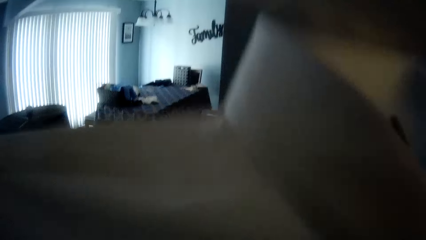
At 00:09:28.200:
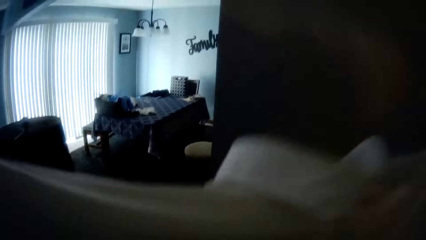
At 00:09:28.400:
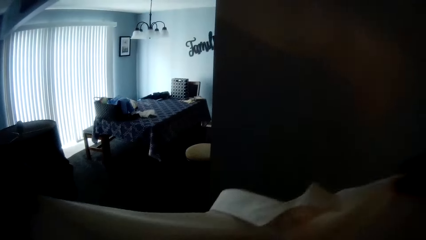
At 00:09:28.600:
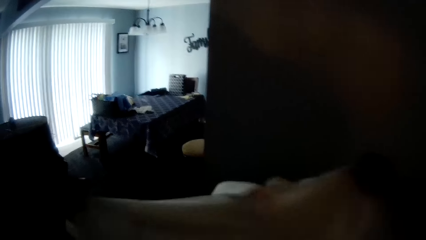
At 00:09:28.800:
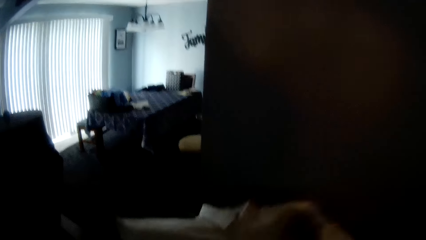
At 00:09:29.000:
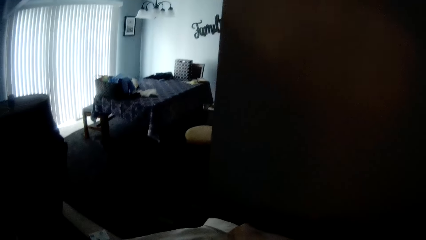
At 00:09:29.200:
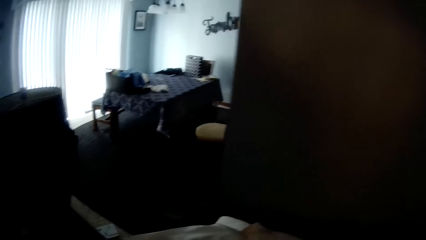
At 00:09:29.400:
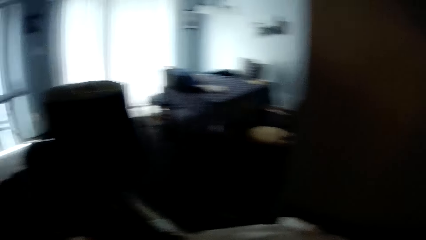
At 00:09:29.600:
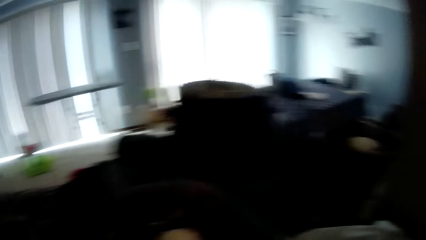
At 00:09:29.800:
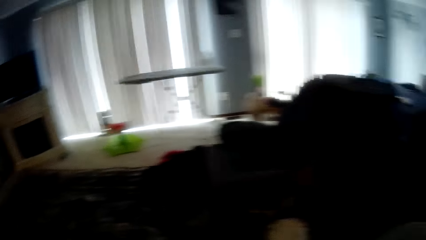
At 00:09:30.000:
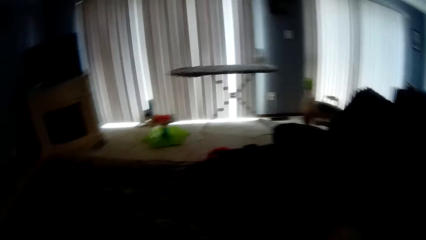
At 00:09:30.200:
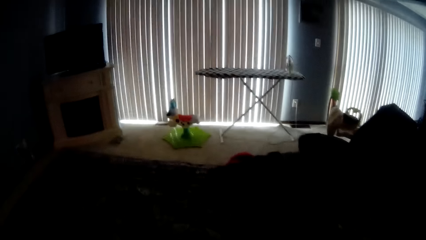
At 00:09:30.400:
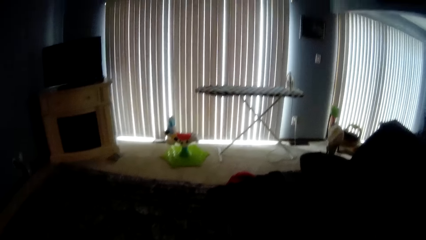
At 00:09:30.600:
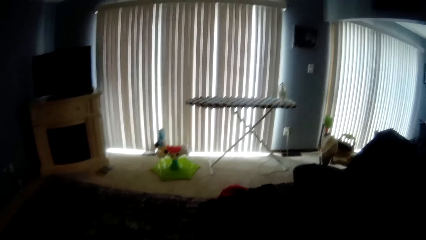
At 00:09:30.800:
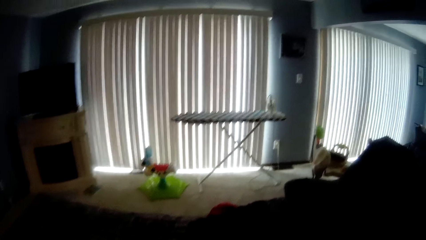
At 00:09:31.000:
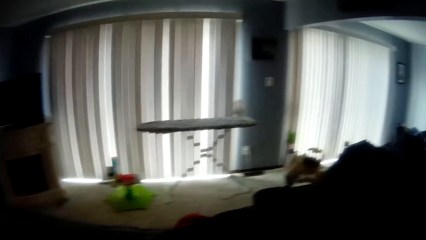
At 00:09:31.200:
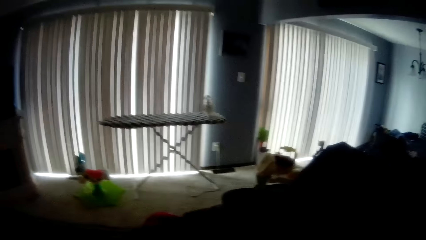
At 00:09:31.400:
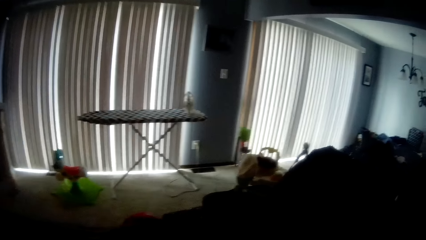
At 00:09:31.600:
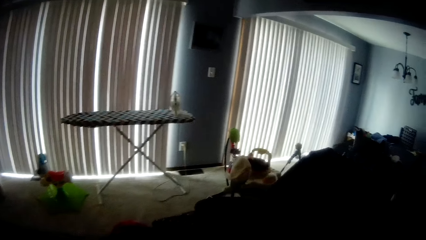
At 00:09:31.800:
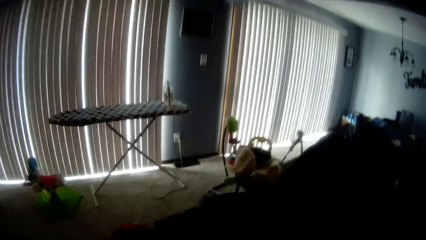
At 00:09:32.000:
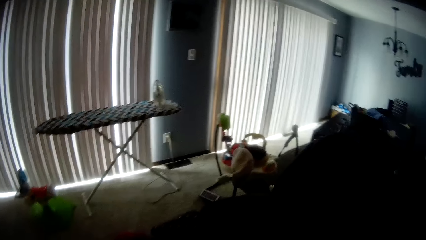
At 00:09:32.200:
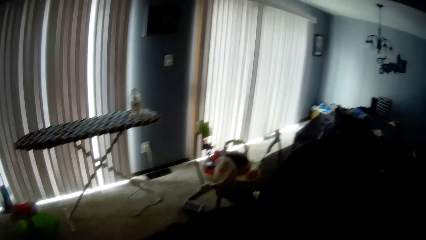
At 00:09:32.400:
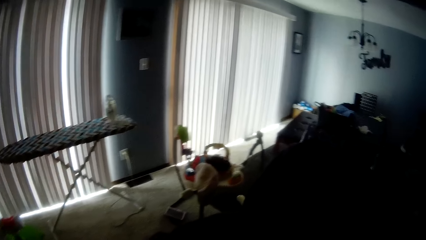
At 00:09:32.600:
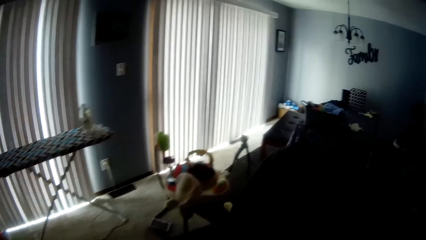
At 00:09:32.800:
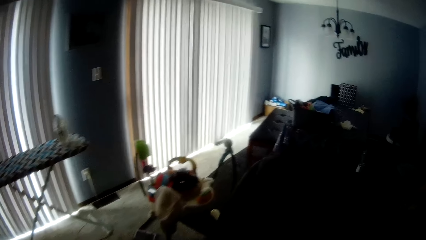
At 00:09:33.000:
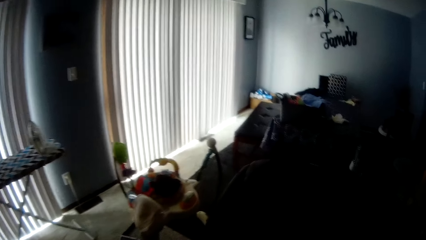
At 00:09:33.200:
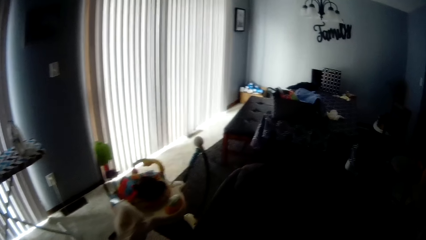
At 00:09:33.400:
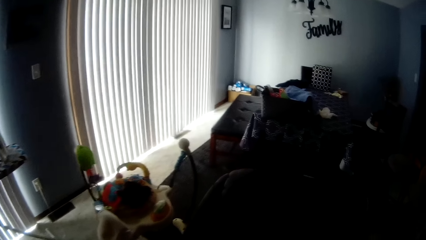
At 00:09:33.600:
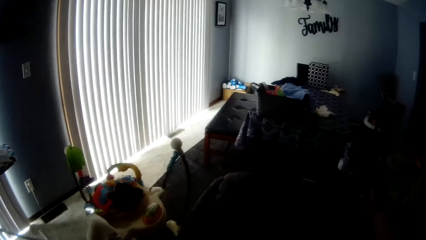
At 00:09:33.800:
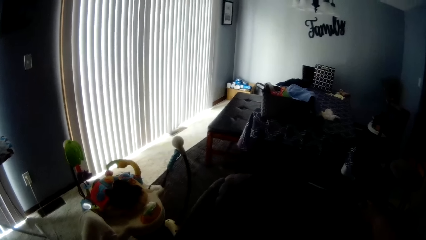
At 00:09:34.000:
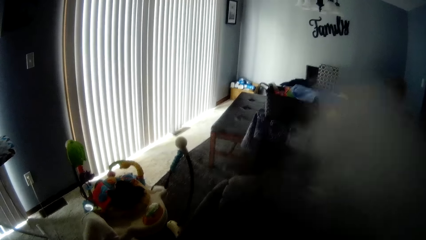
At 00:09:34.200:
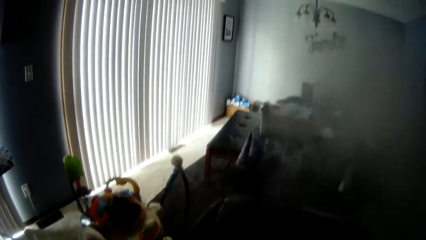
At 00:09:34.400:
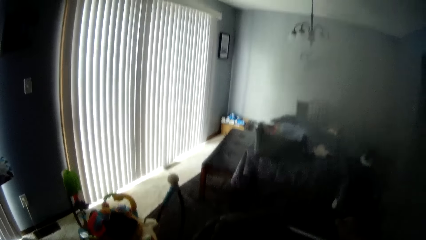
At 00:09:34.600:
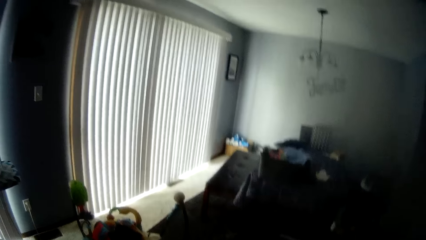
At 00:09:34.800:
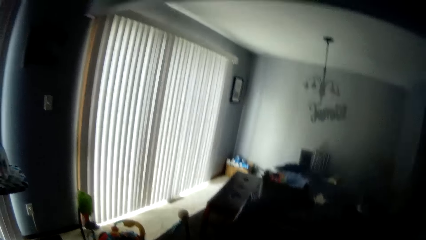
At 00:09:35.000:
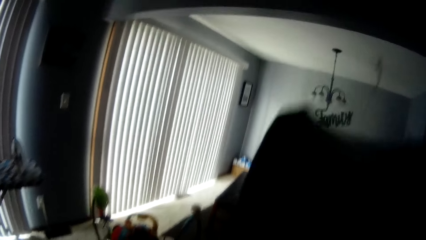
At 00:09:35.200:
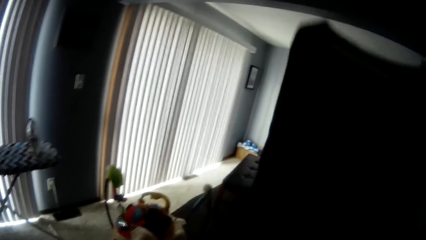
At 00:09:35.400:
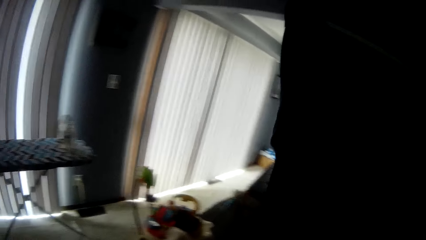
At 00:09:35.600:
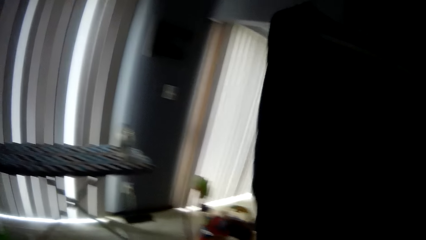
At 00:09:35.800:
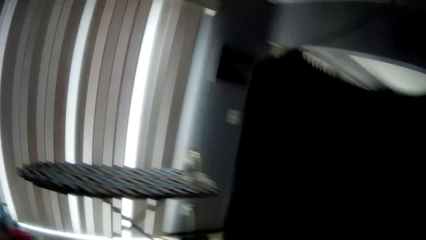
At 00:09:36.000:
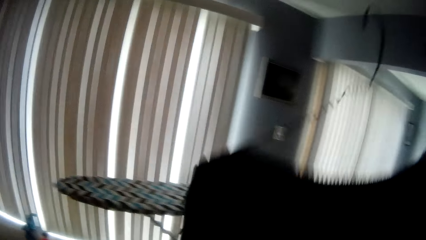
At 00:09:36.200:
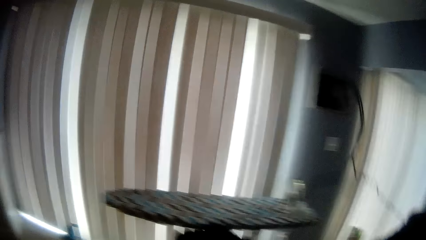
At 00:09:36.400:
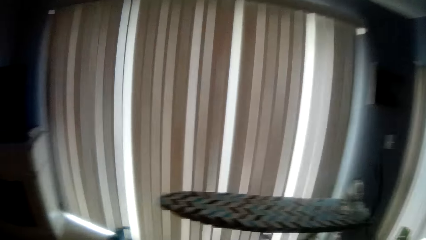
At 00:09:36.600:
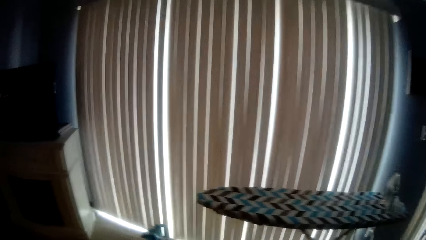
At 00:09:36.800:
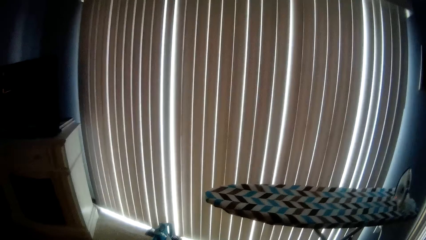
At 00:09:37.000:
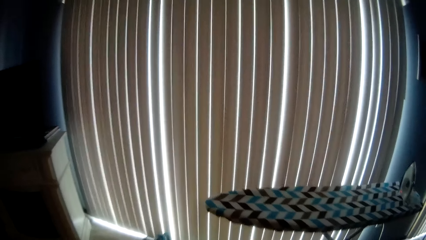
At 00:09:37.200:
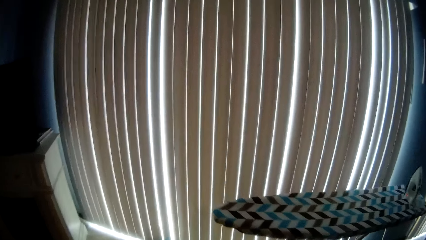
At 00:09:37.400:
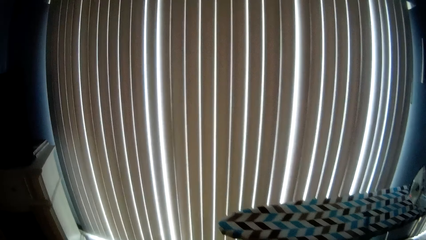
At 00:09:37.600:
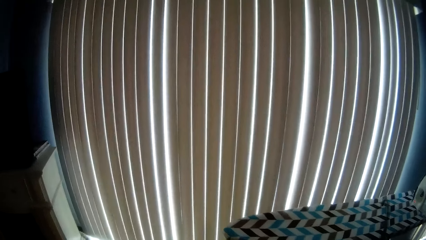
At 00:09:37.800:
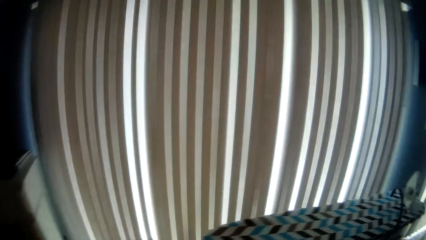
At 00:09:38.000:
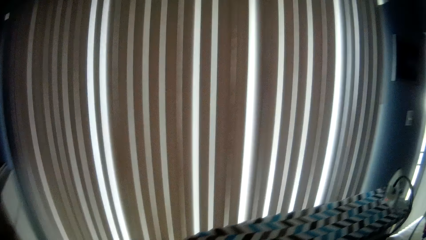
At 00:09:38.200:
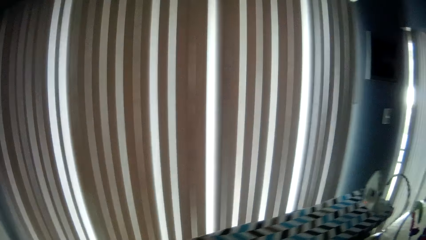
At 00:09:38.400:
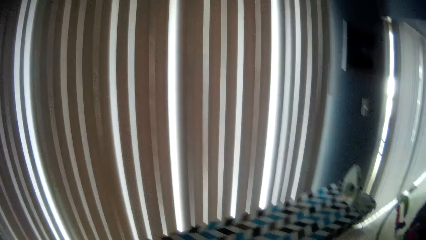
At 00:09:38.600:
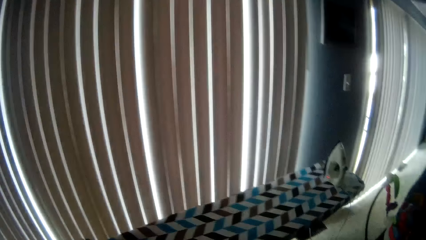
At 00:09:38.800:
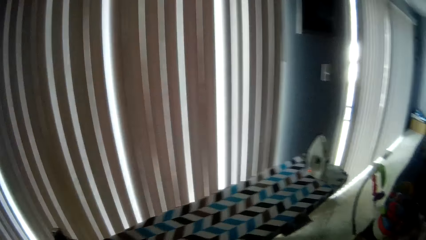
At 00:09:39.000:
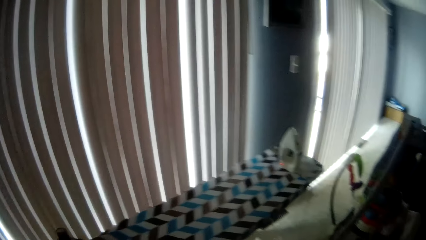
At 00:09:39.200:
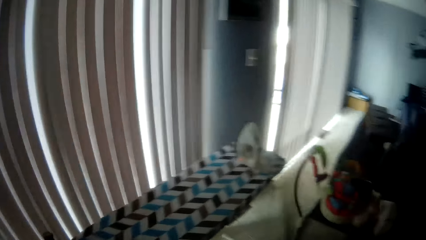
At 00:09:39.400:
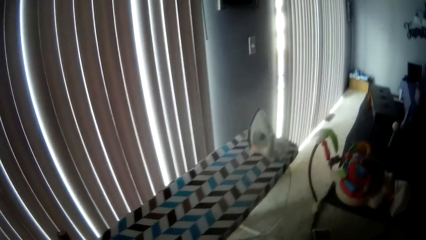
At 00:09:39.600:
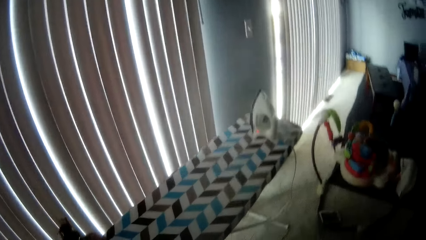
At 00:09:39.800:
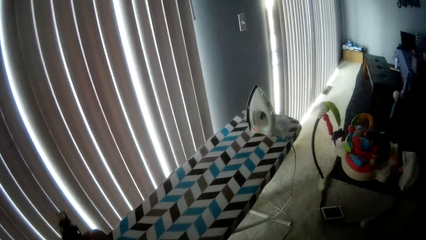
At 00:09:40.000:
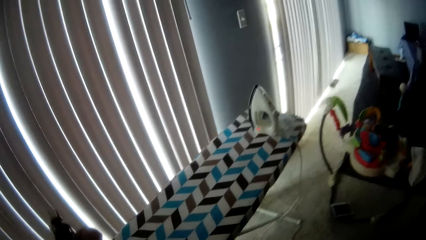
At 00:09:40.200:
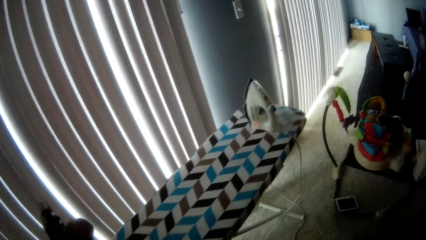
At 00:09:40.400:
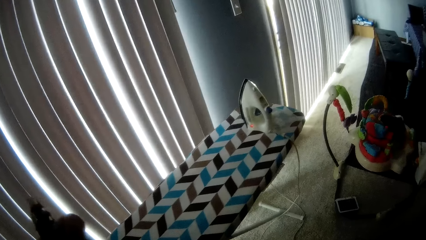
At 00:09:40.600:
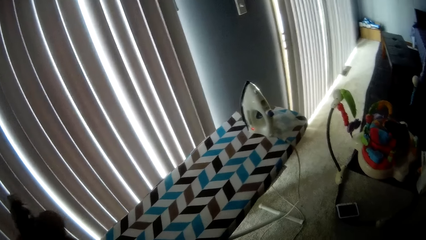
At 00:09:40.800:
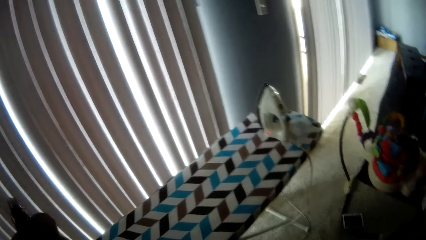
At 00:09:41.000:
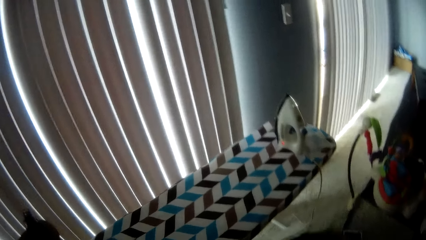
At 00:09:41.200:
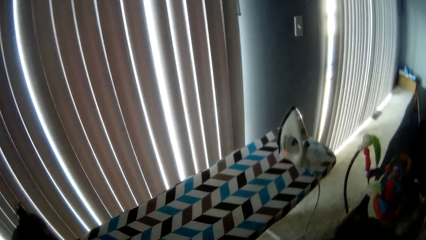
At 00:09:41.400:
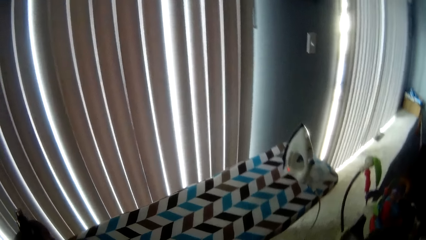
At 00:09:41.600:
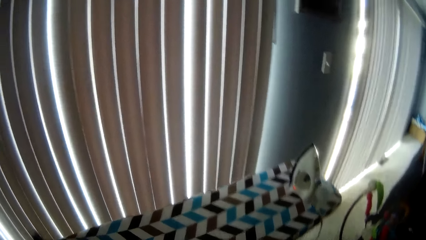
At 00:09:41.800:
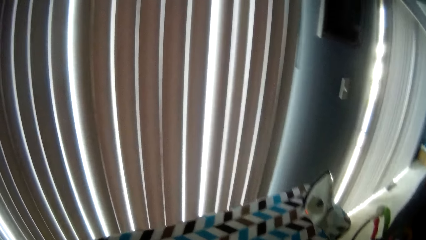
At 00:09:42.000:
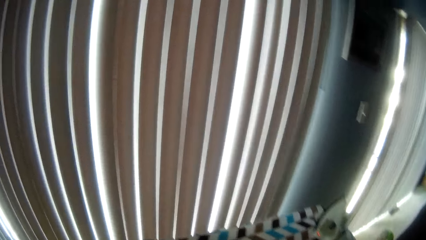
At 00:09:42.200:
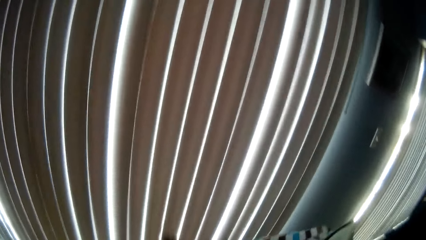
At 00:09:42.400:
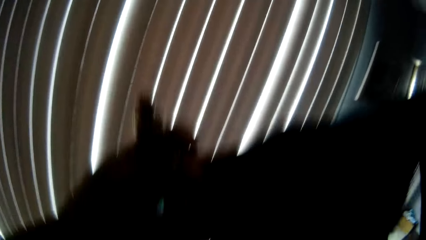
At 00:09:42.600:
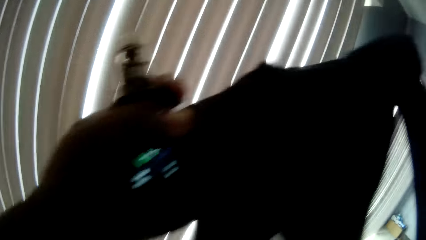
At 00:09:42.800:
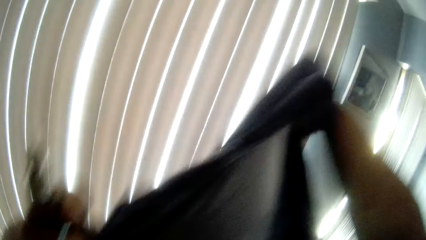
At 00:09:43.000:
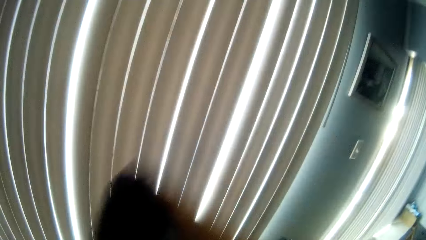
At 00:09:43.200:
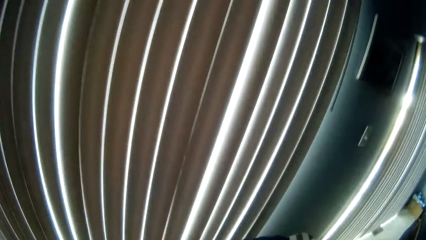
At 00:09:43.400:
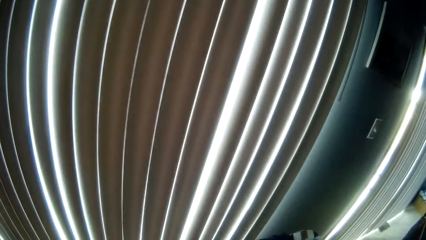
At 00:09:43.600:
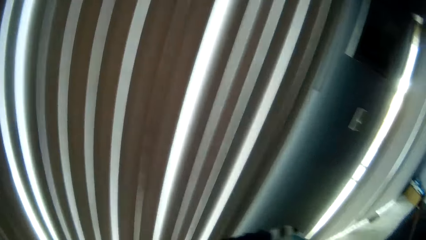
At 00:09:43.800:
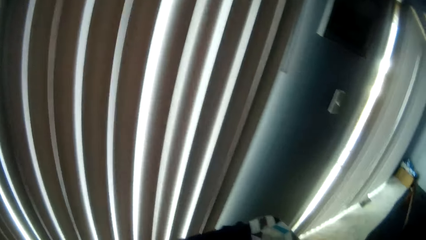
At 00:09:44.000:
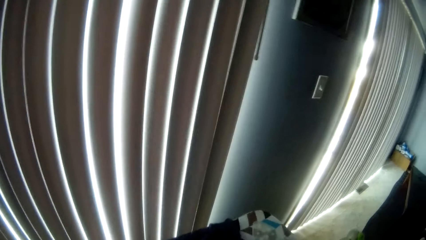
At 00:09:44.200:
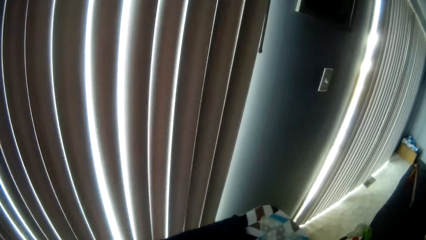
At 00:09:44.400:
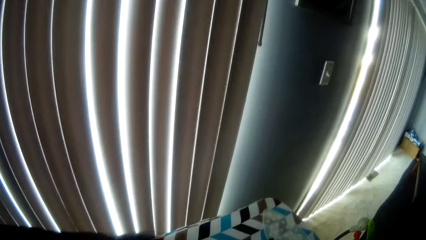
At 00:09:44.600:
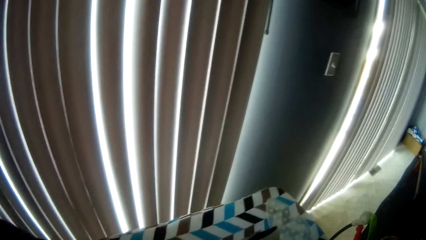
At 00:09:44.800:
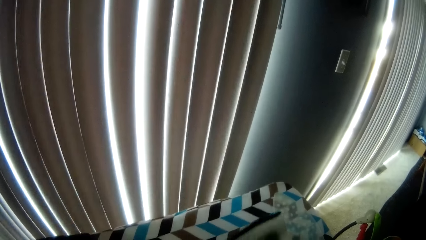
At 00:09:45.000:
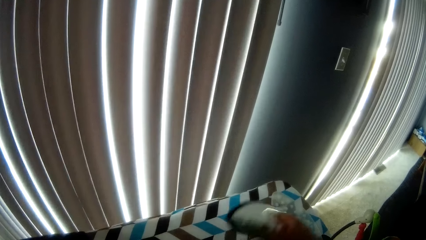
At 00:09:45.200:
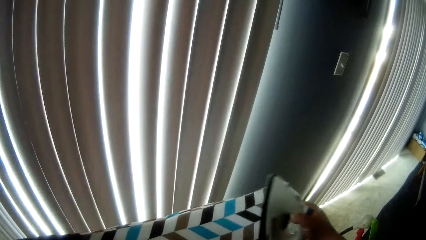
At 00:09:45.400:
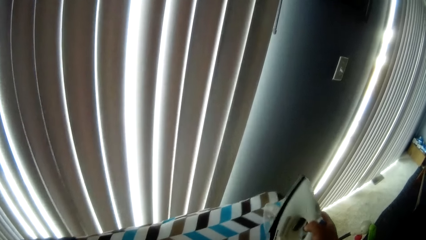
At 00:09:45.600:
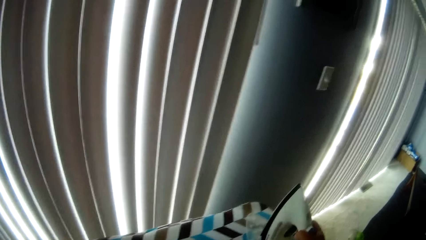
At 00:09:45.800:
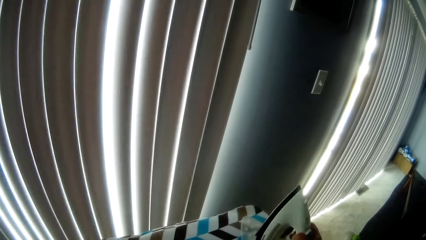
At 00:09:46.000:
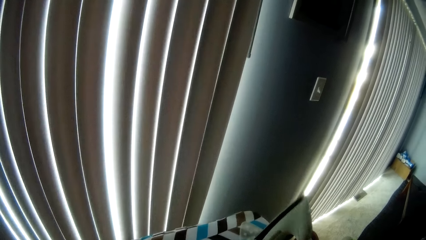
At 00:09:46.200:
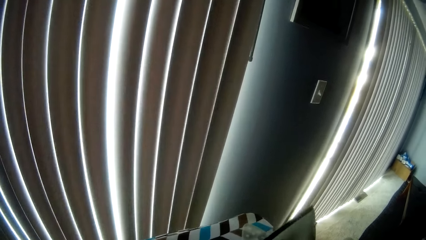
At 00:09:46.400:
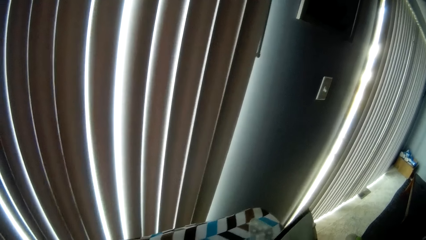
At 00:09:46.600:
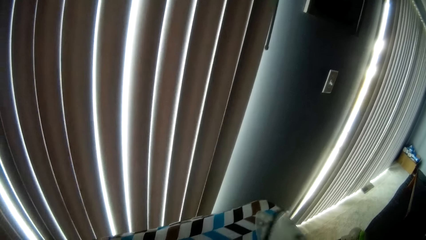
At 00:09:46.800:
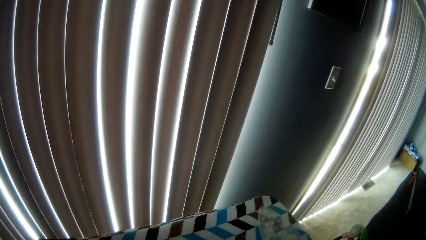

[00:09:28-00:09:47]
The camera wearer places the white shirt on the chair with his hands. He holds the shirt. He moves around the room. He holds a top in his right hand. He picks up a cloth. He moves around the room. He removes the cloth from the hanger. He places the top on the ironing board with his hands. He raises the iron or iron box from the ironing board with his right hand. The woman talks to the camera wearer.
